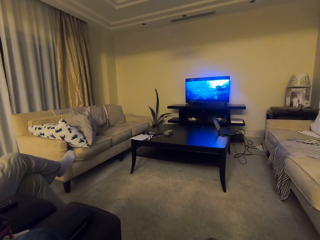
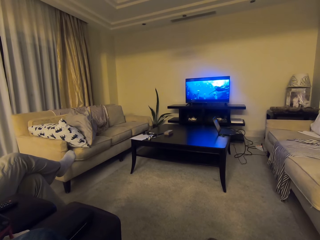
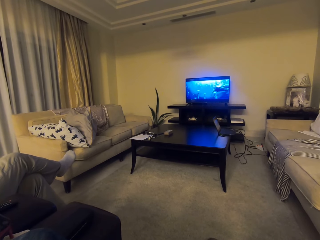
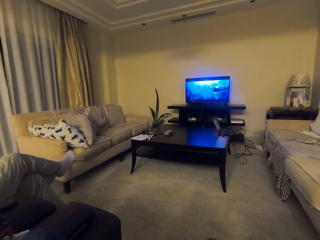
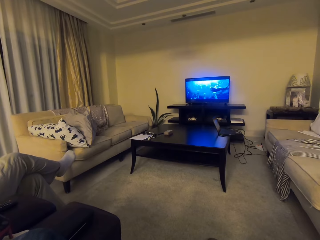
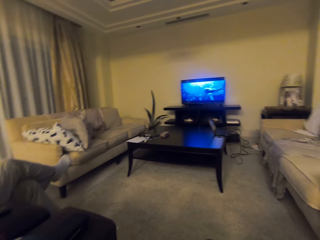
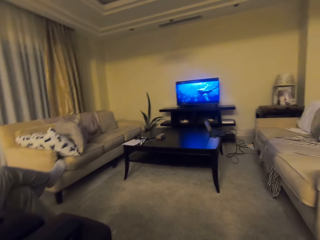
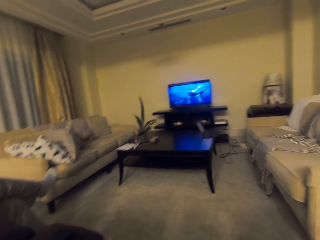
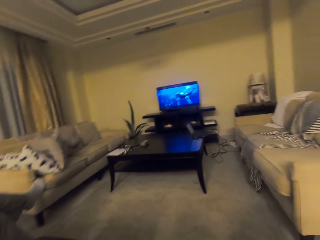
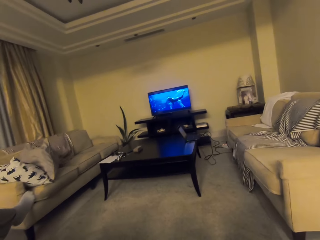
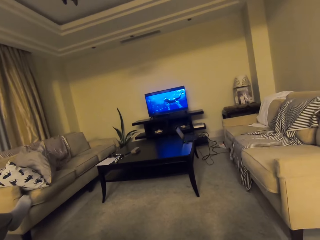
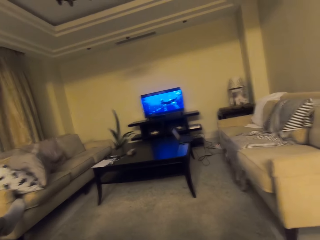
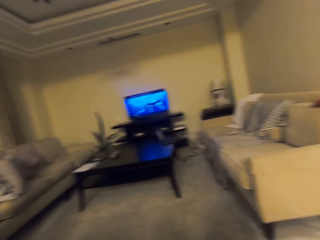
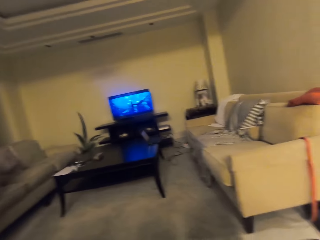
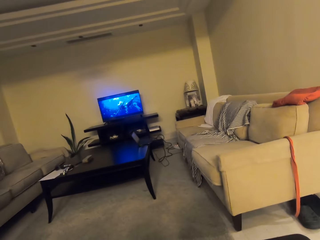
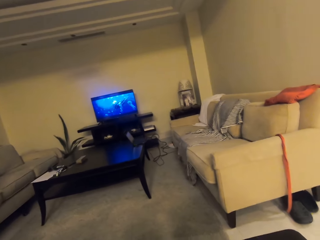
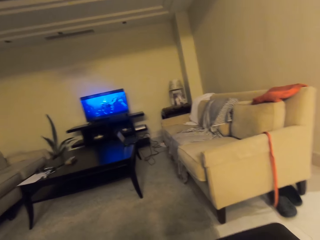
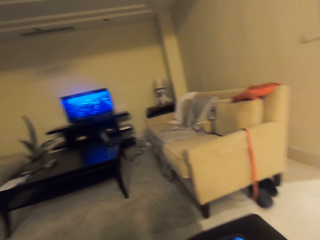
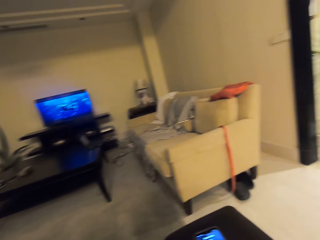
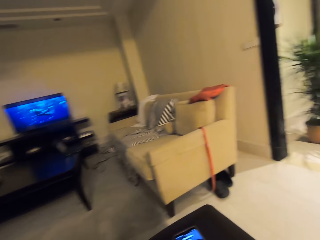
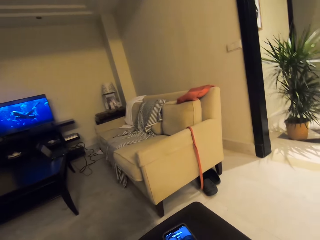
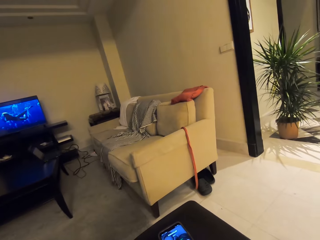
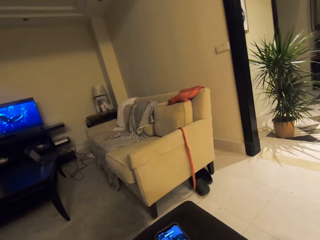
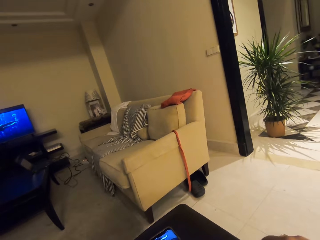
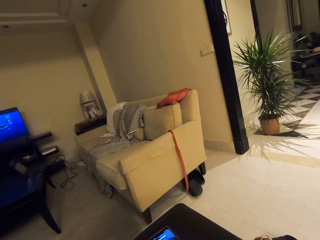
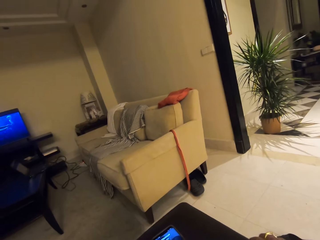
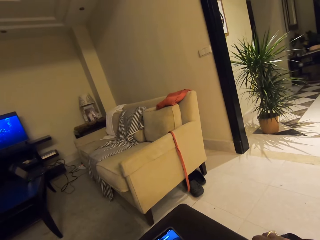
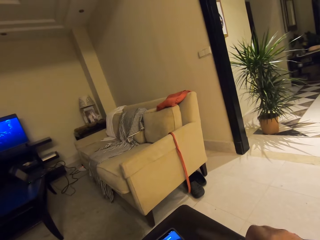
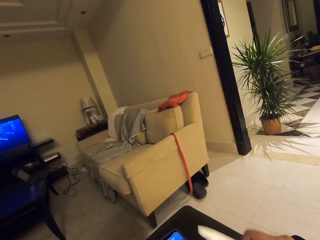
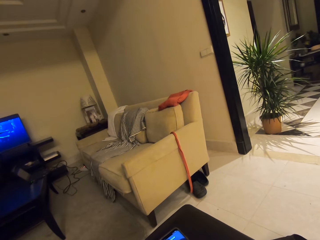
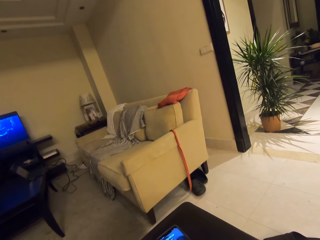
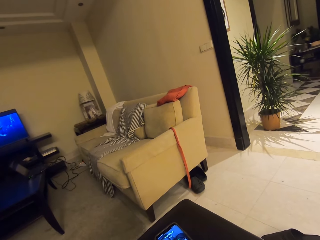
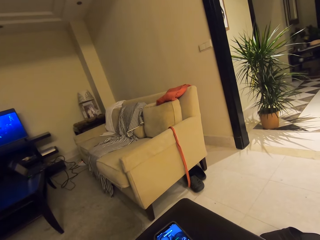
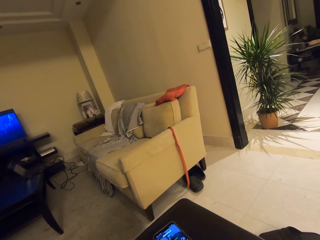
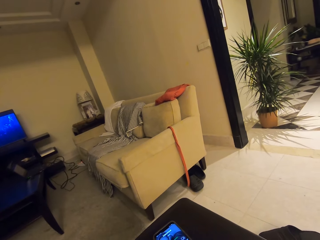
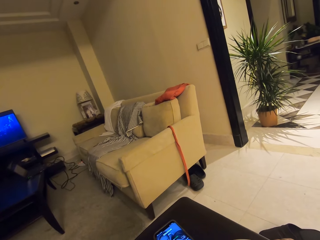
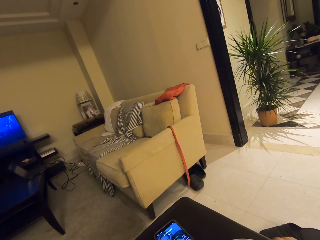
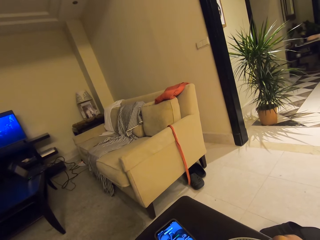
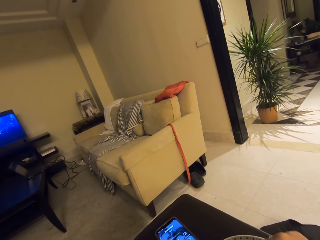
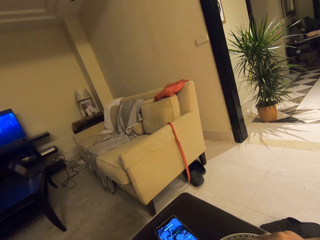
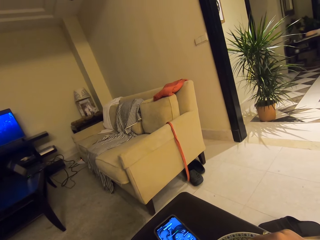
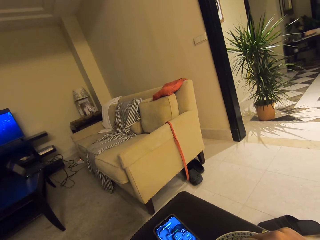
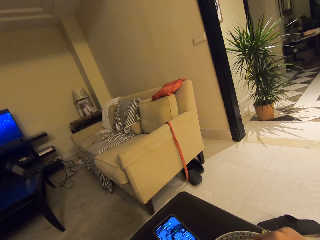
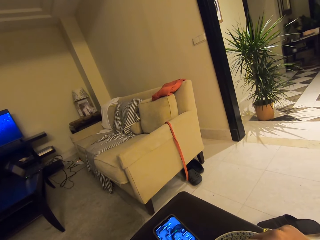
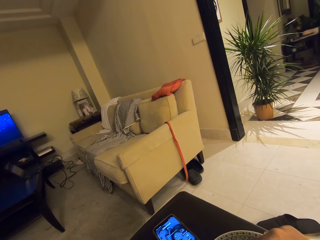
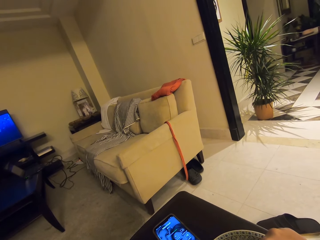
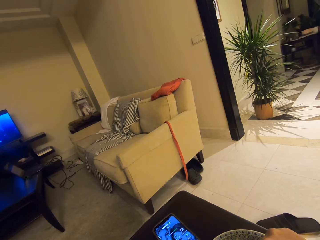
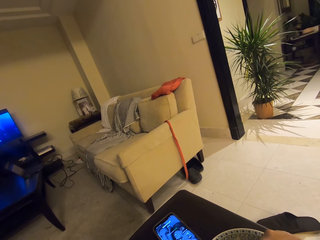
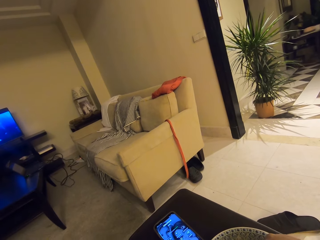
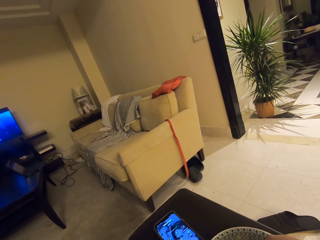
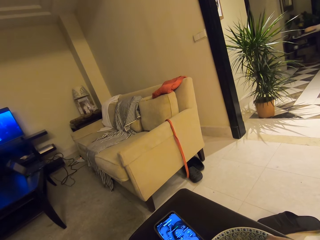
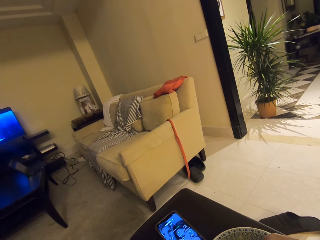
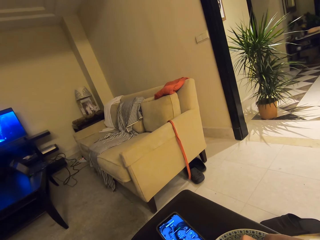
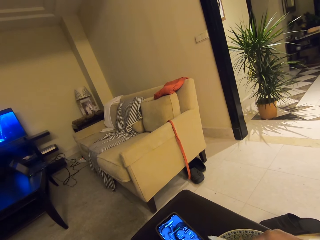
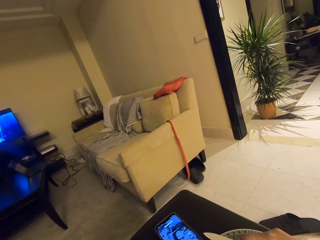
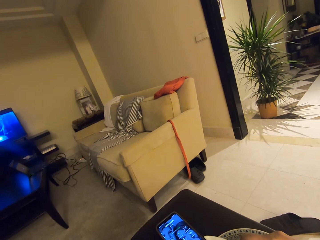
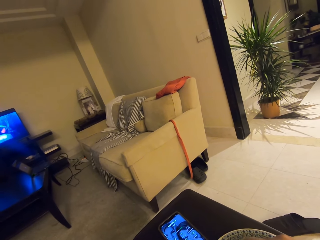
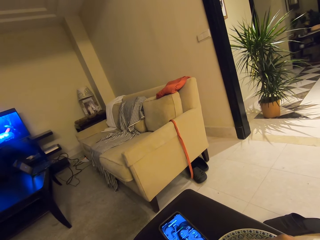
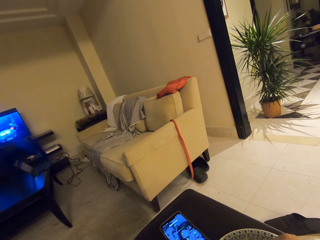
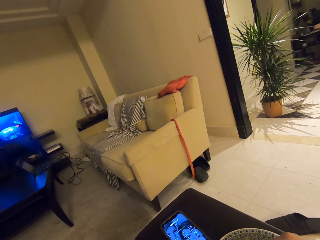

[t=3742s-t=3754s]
The camera wearer watches a television. He looks around the room. He raises his right hand with a knife. He focuses the camera on a couch on the right.

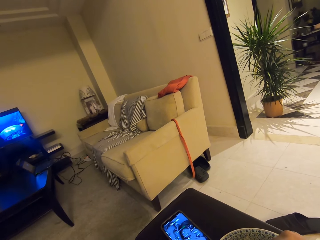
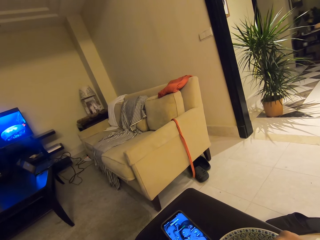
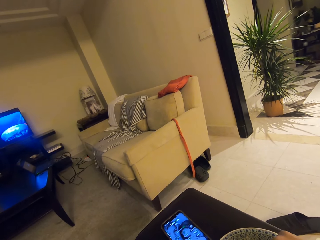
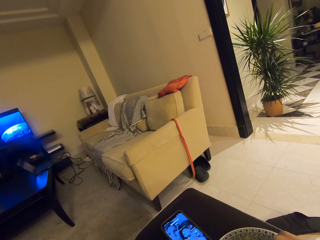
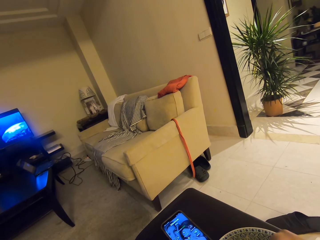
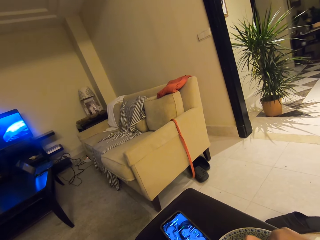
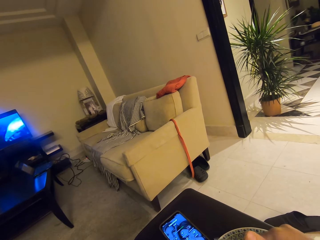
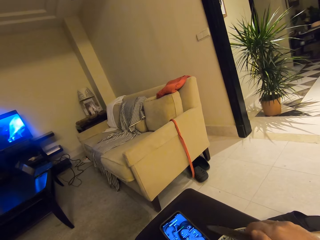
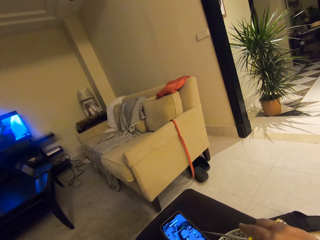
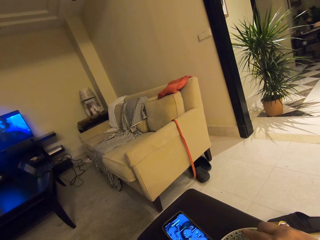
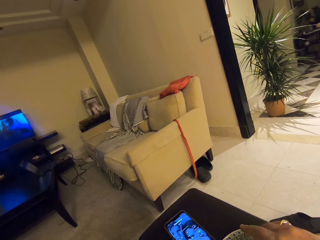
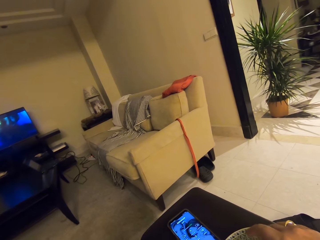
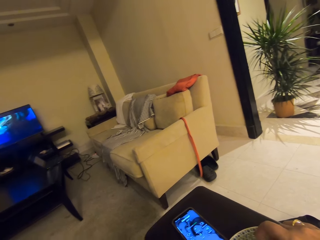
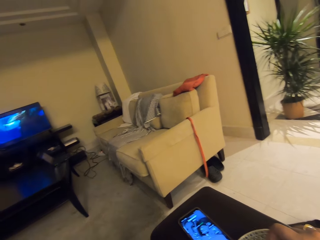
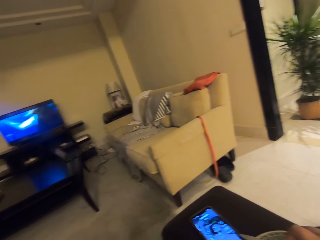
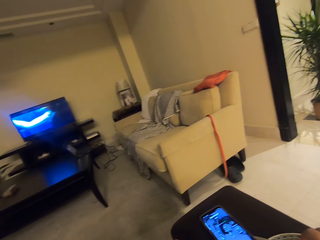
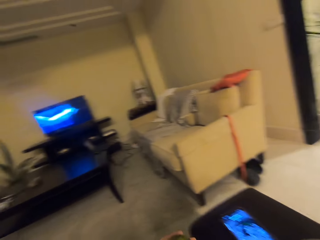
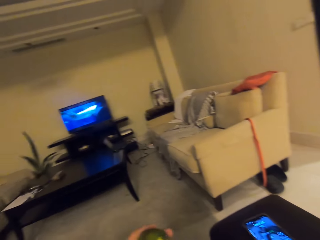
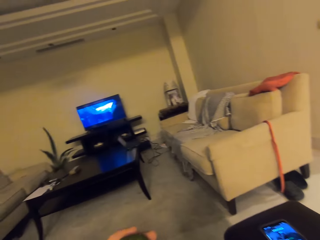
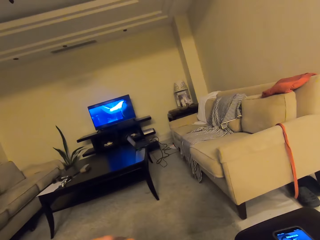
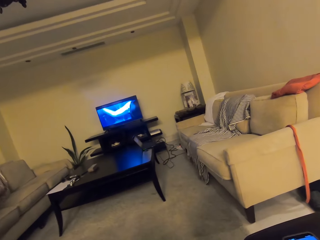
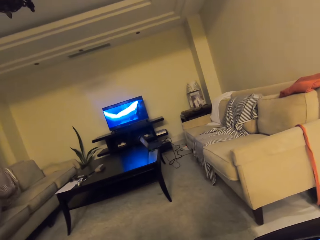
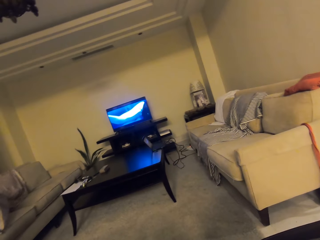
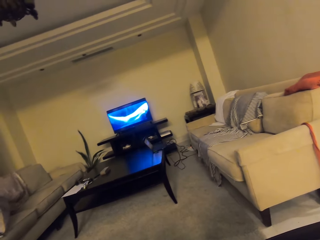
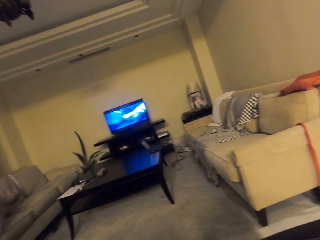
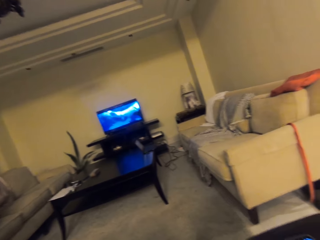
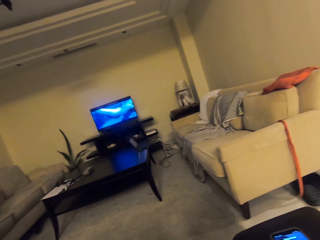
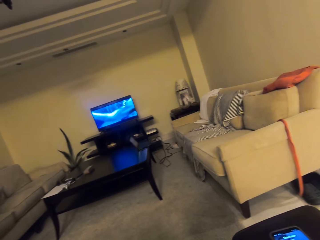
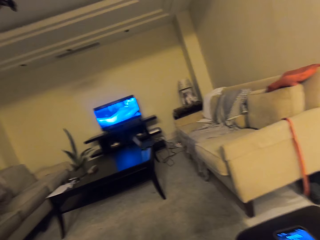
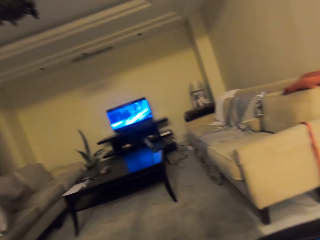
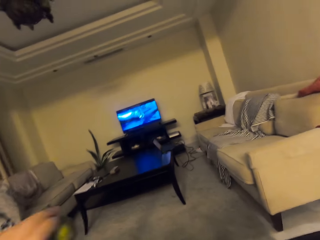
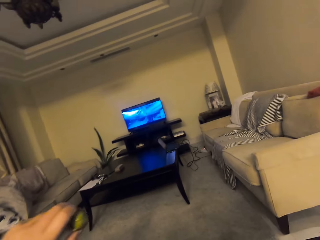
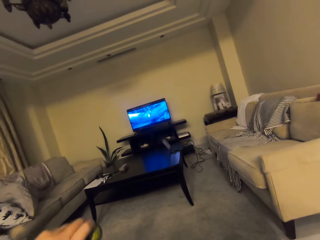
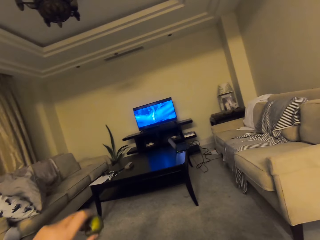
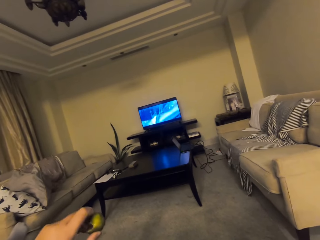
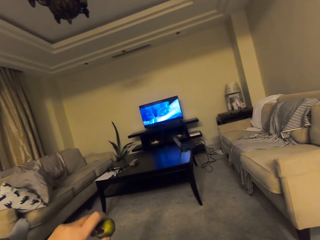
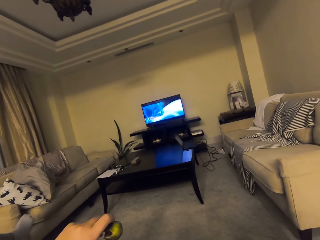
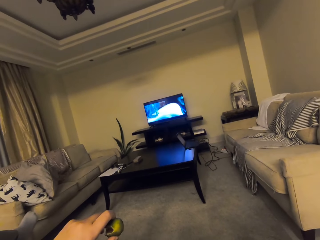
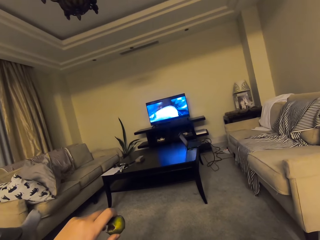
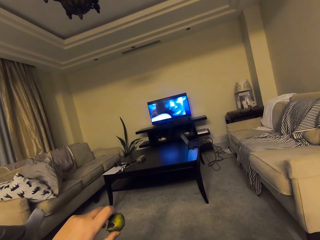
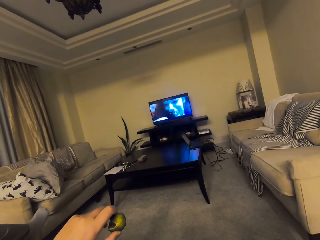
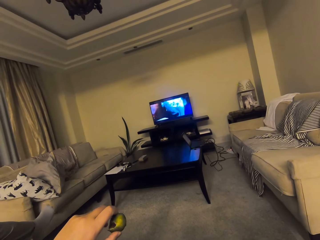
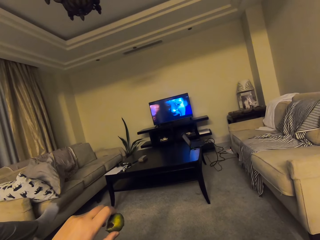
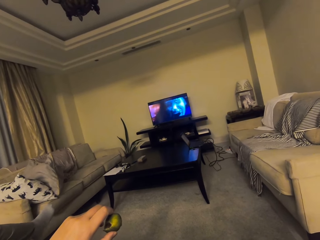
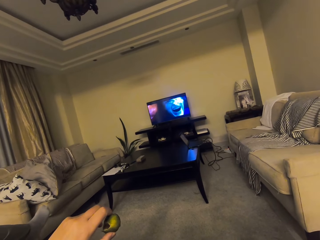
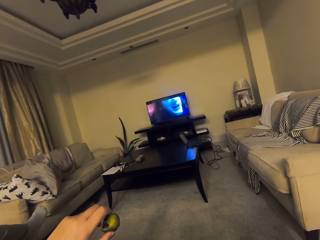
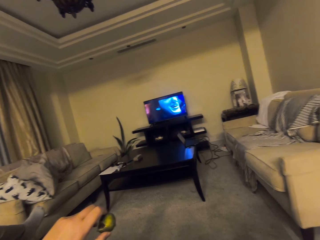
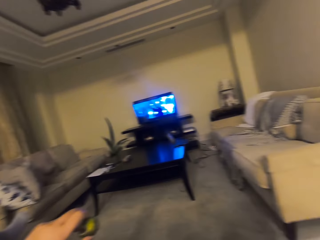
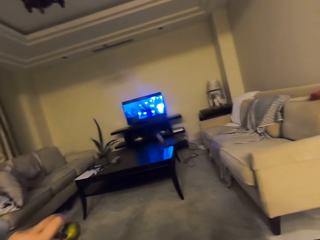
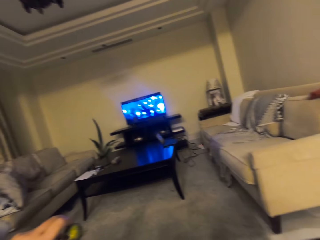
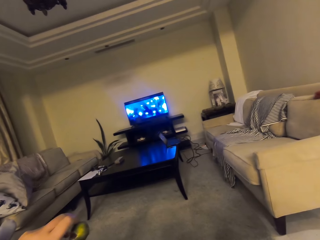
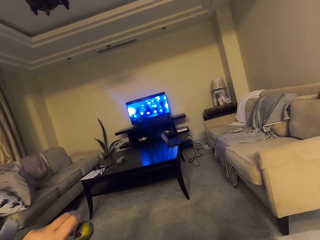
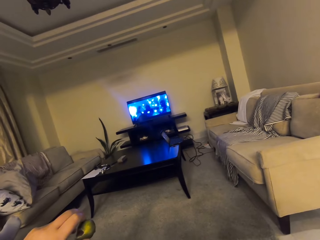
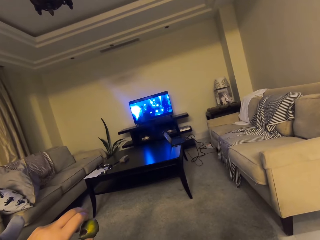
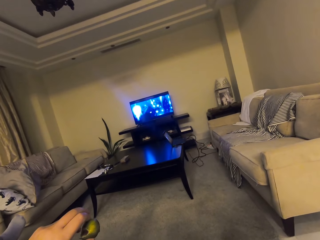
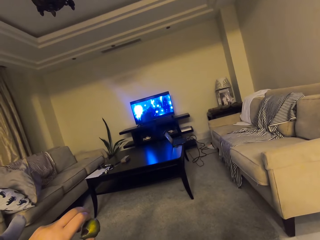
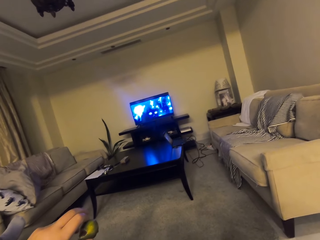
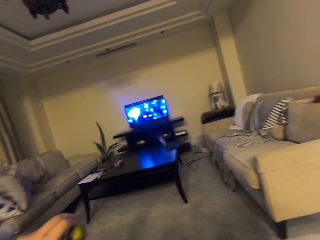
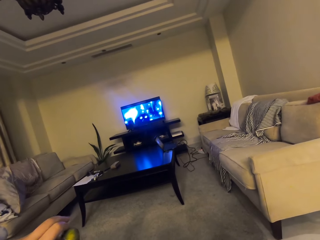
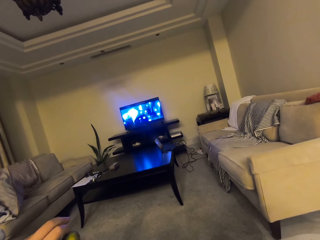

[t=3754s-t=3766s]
The camera wearer looks around the room. They cut something with a knife in the right hand. They raise the left hand with a fruit. A man shakes his leg.
